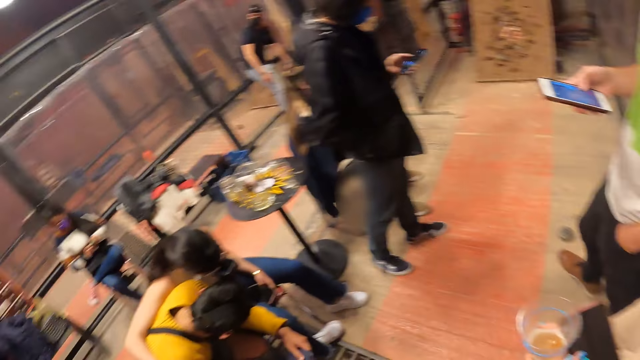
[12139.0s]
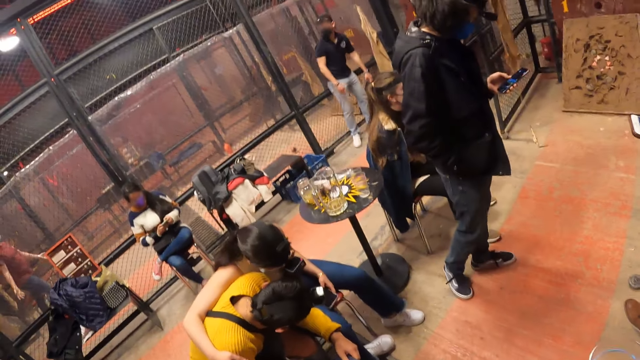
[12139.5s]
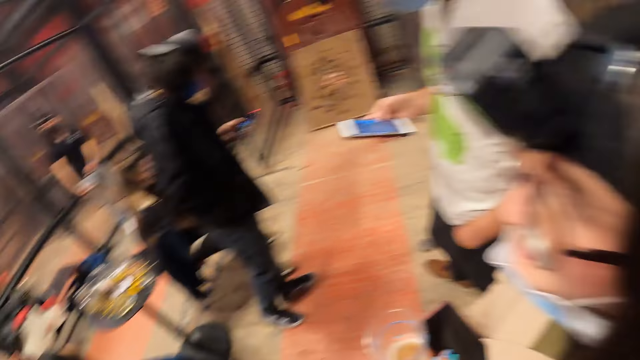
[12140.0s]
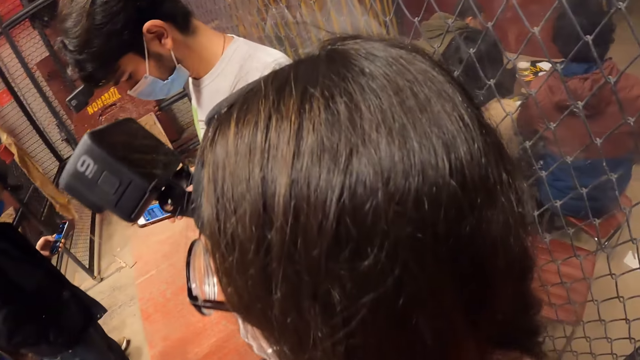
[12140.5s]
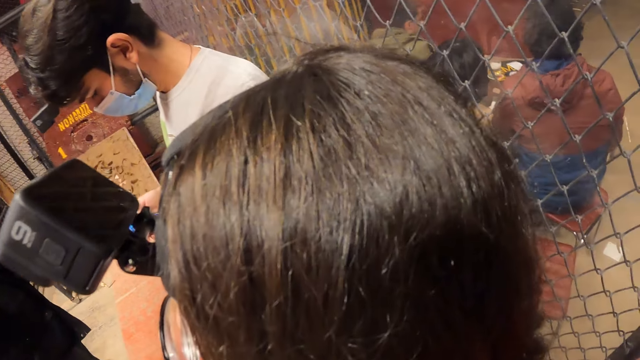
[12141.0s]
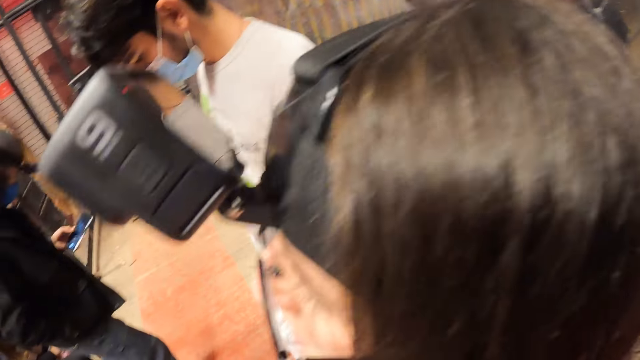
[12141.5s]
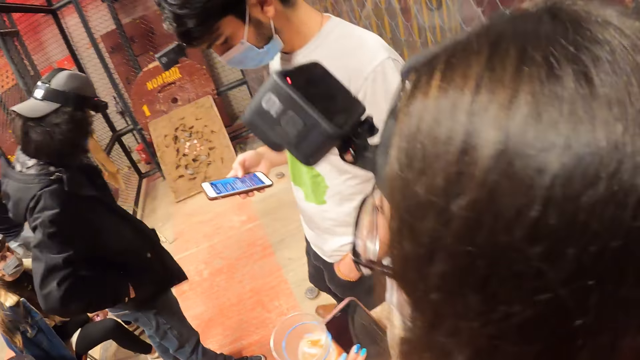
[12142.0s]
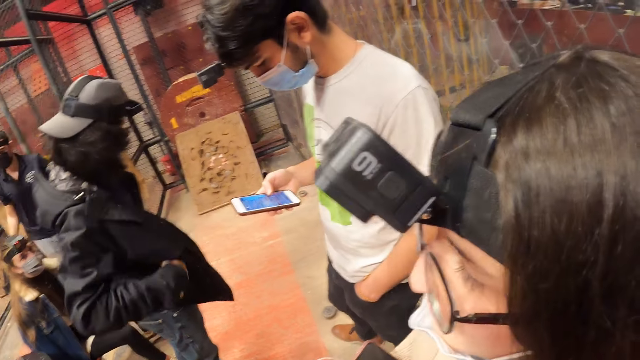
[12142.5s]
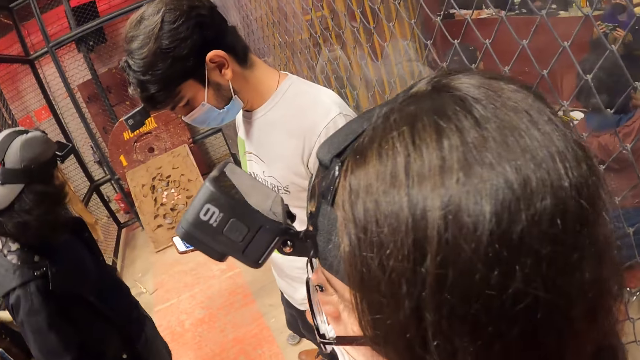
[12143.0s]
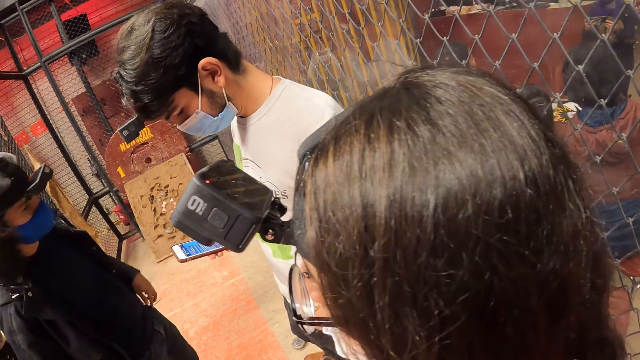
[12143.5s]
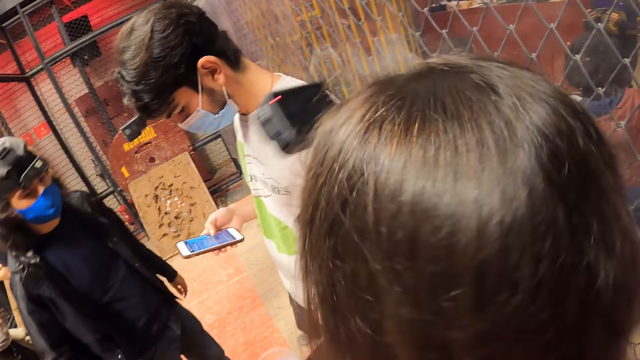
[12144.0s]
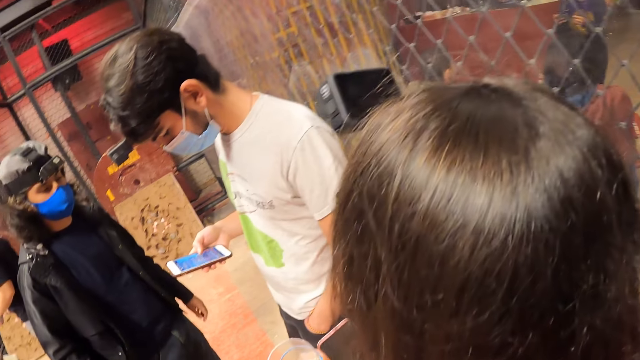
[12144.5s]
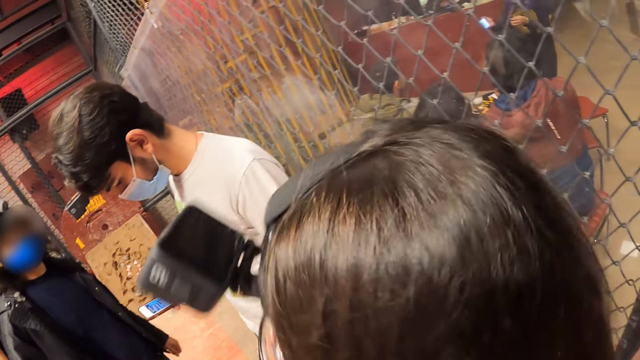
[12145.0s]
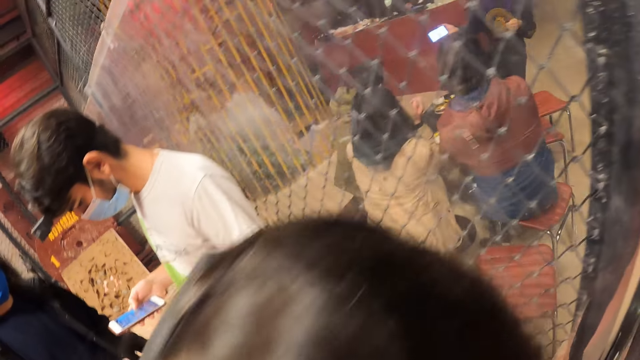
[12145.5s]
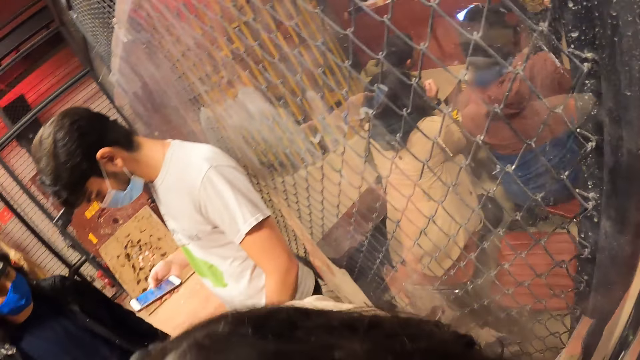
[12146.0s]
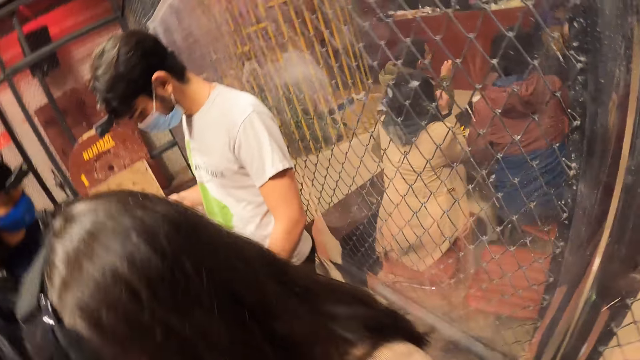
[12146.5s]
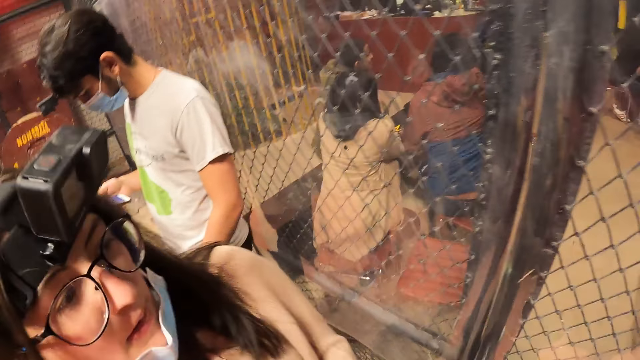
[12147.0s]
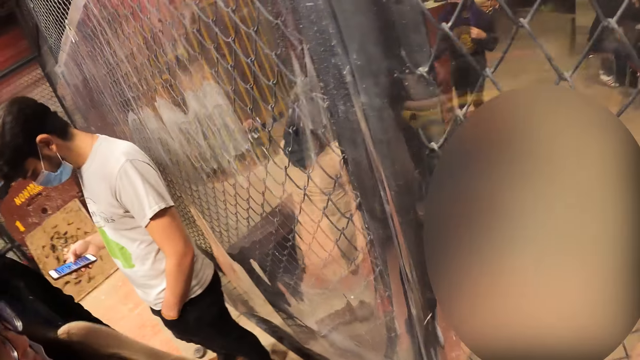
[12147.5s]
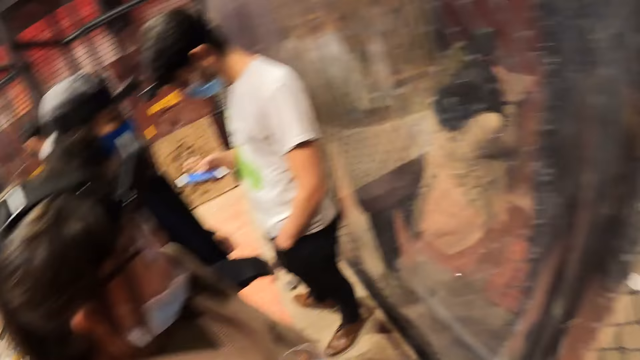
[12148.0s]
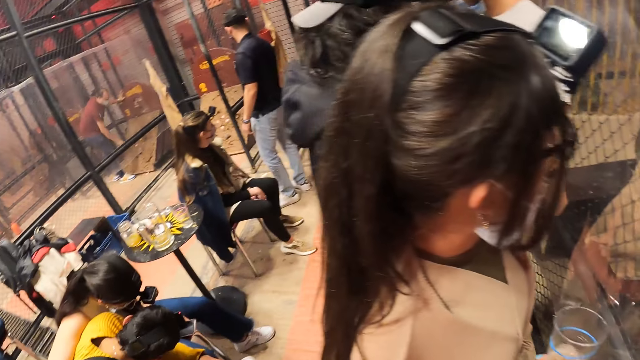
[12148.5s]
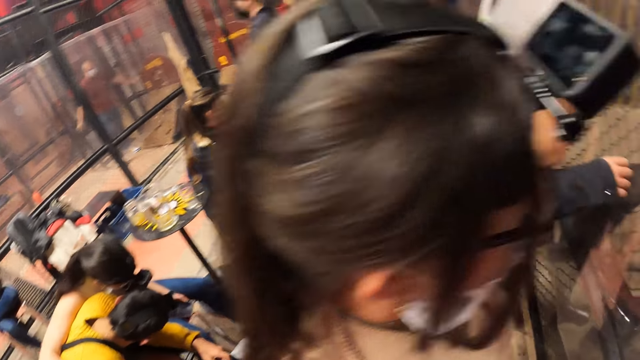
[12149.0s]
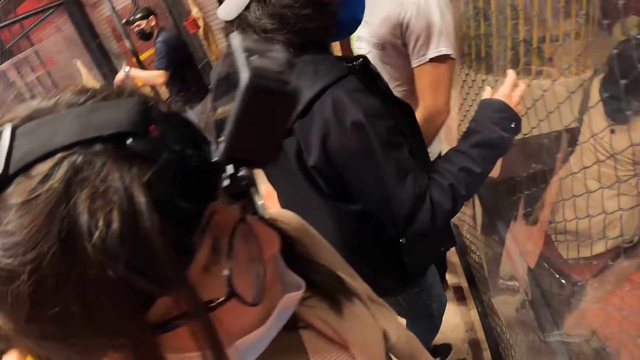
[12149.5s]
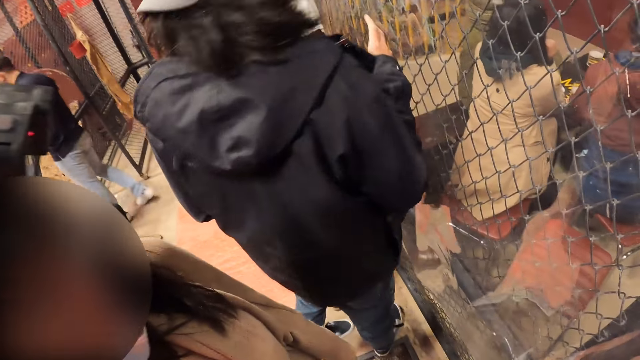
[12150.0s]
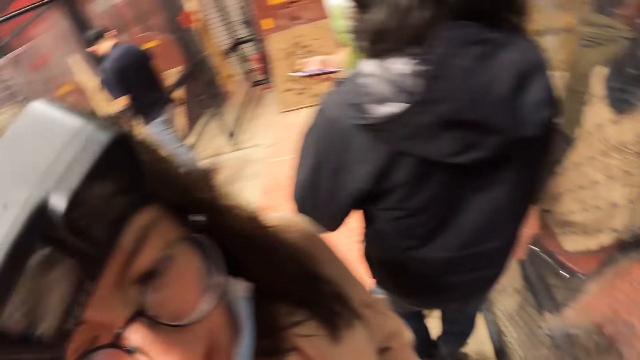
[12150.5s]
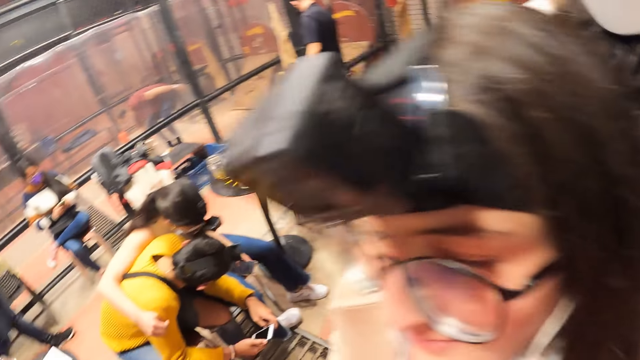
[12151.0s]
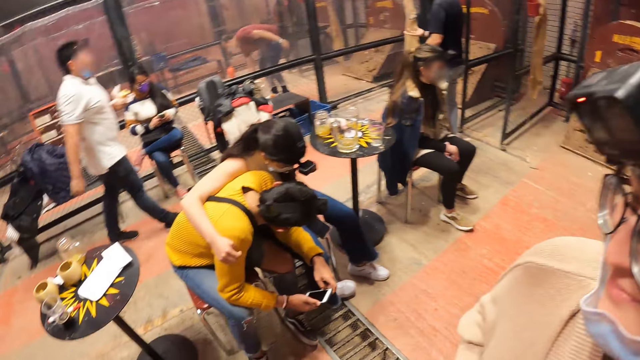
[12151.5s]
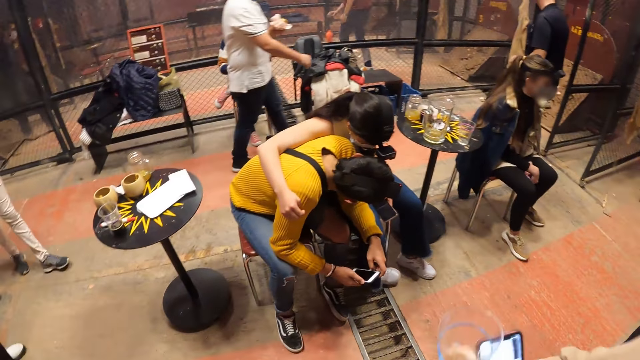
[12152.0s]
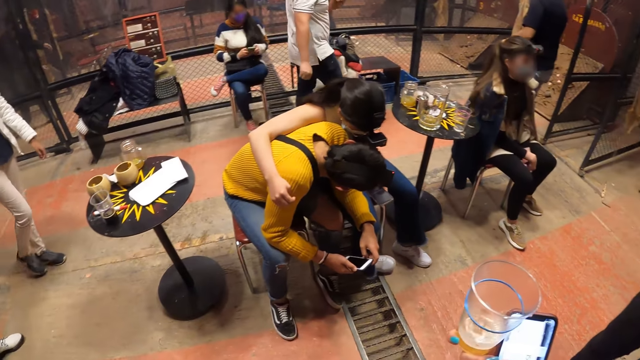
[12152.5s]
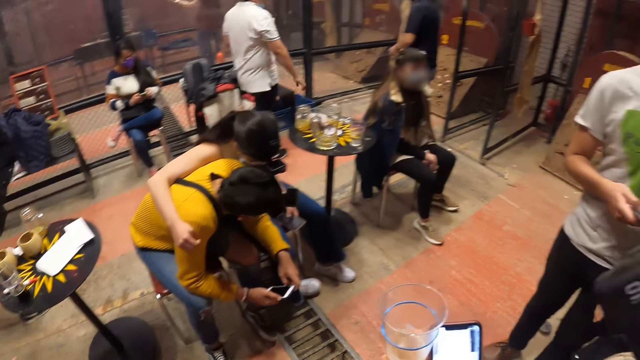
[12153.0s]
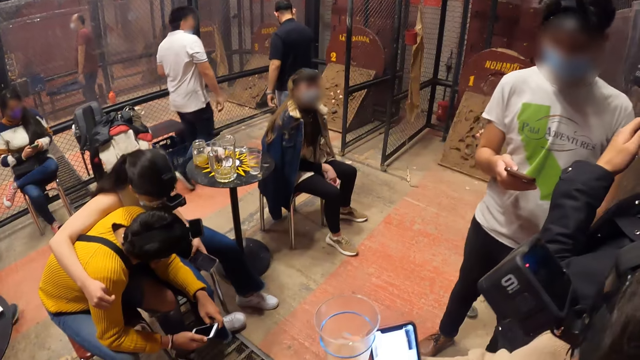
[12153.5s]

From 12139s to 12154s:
The man removes his right hand from his jacket. The camera wearer looks at the wall. The man holds a wire fence with his right hand. The camera wearer looks around the room.

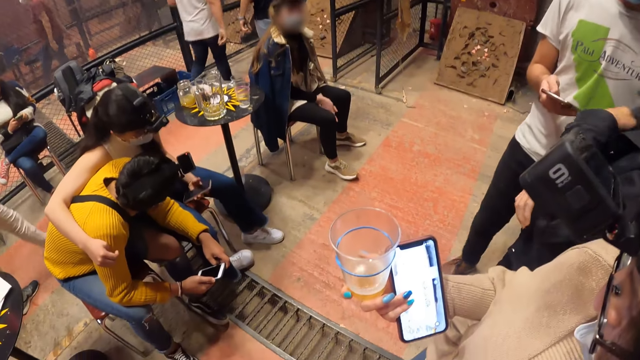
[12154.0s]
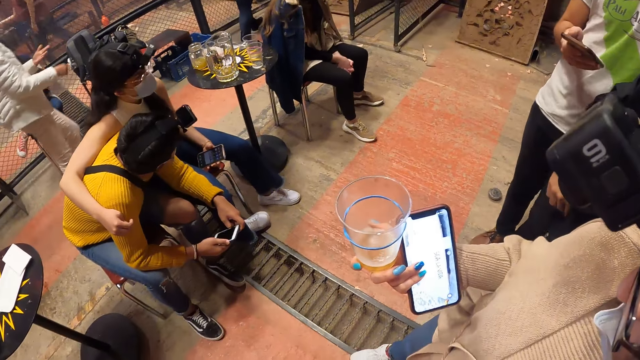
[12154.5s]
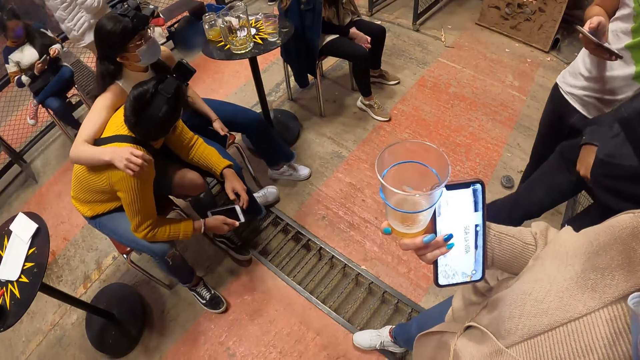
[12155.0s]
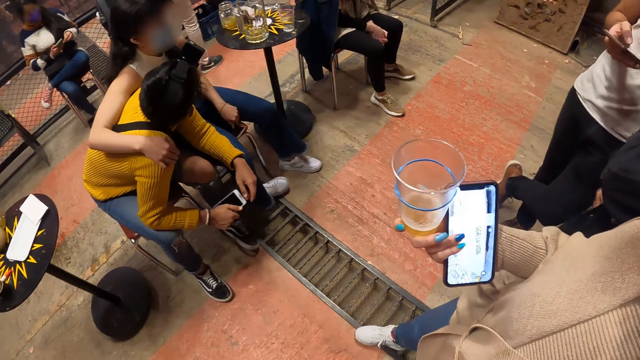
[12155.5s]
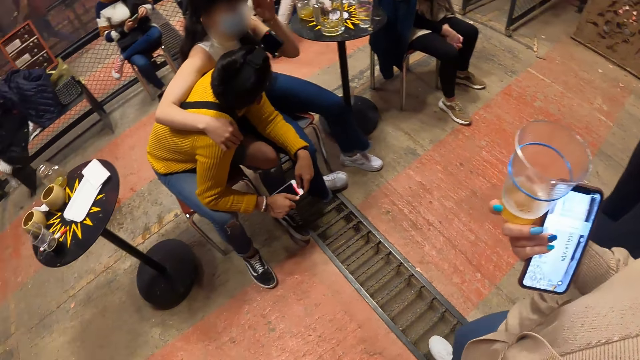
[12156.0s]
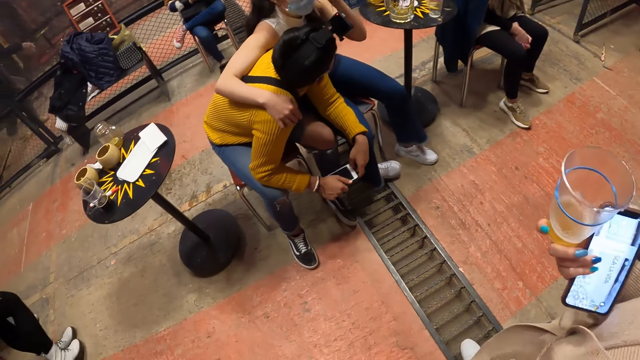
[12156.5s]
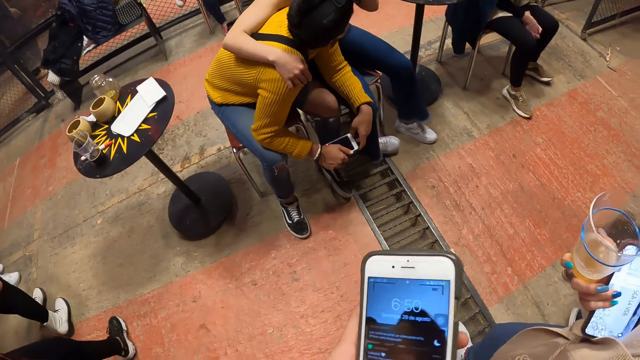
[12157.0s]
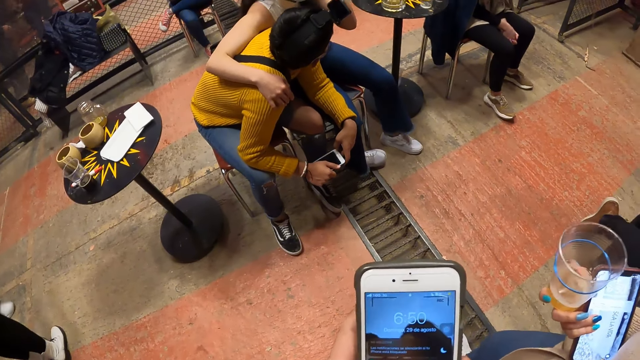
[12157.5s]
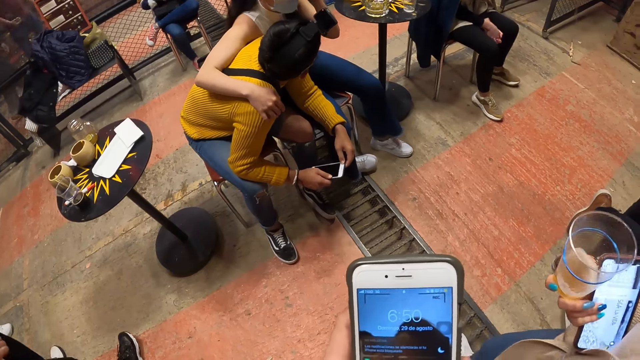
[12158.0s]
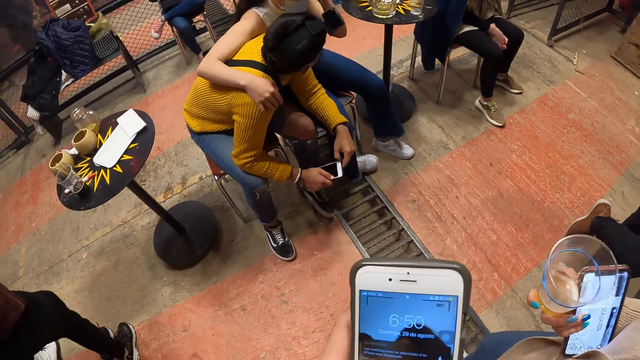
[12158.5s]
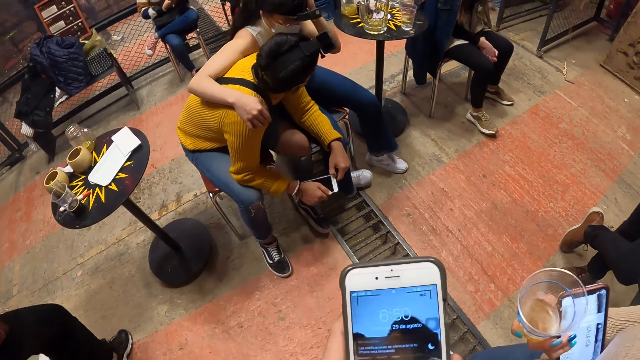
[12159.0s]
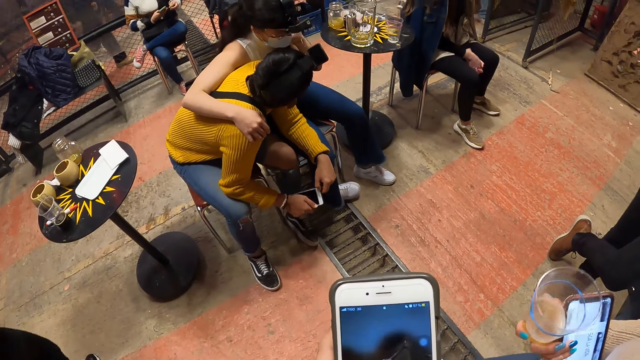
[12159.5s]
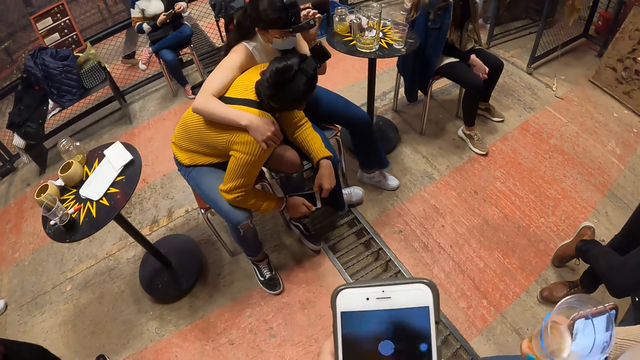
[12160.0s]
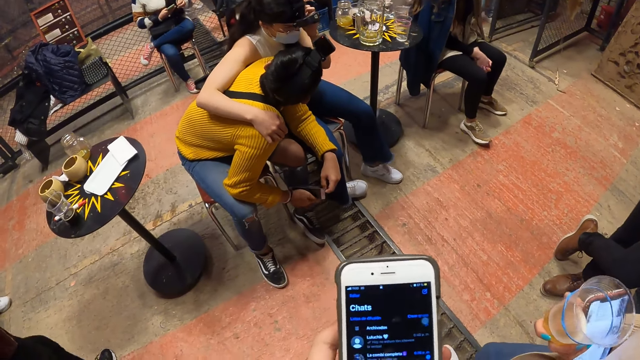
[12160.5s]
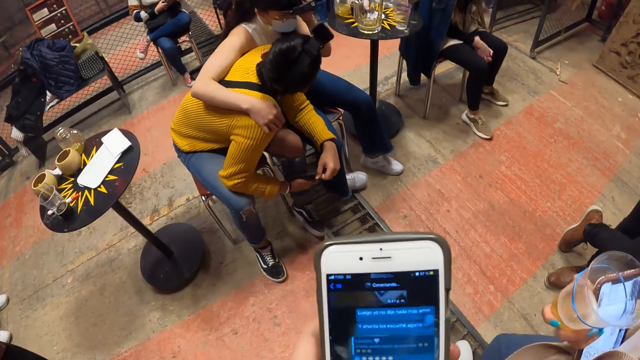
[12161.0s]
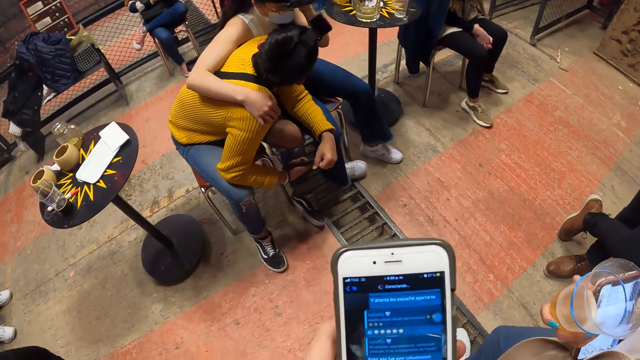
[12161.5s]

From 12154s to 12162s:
The camera wearer looks at the cup. He holds the phone and scrolls the phone. He operates the phone in his right hand.
